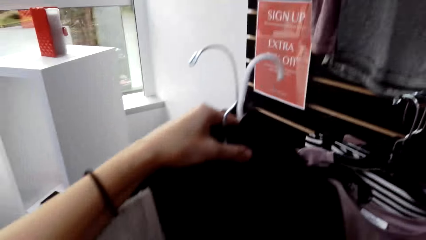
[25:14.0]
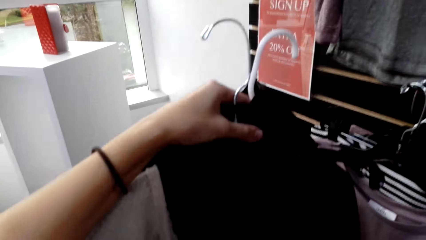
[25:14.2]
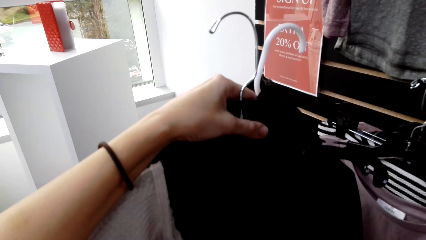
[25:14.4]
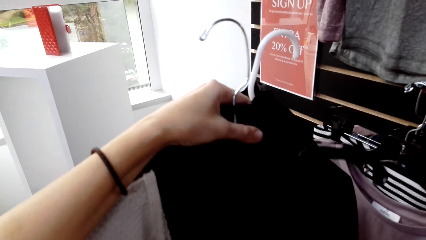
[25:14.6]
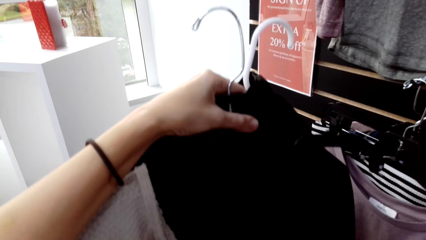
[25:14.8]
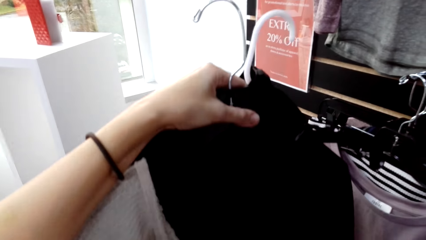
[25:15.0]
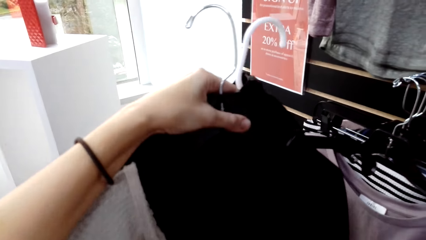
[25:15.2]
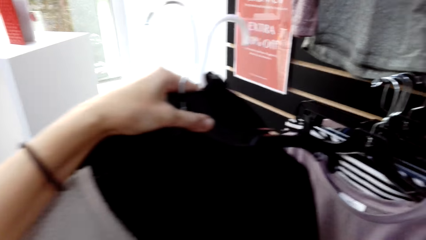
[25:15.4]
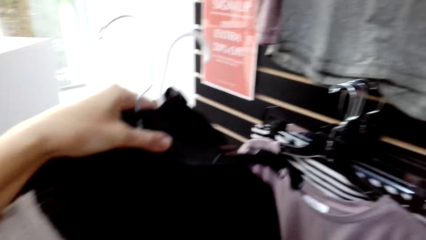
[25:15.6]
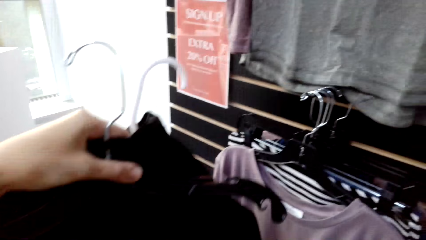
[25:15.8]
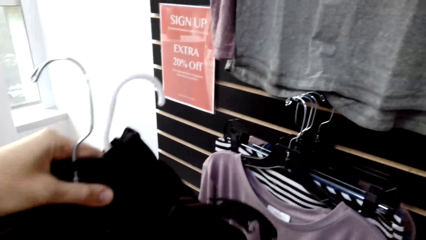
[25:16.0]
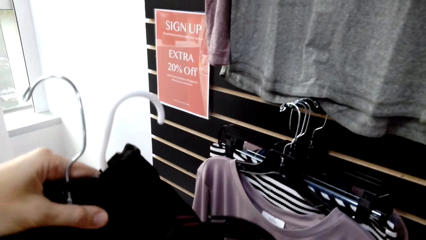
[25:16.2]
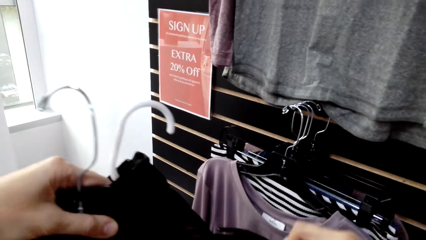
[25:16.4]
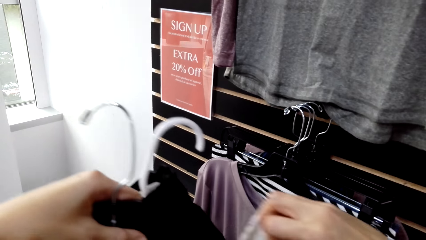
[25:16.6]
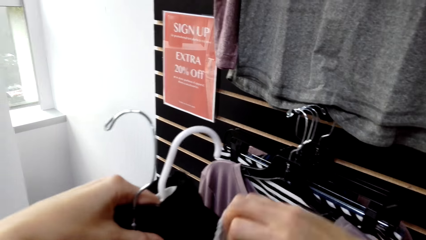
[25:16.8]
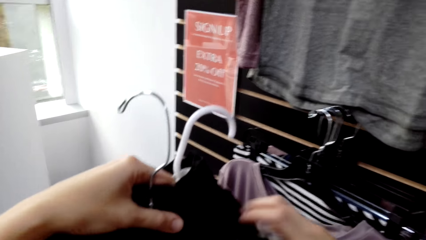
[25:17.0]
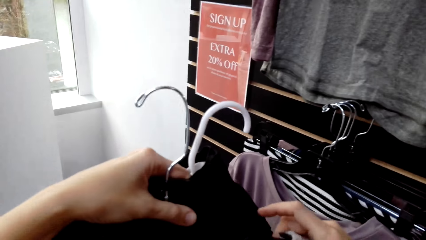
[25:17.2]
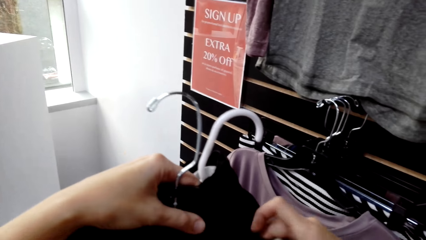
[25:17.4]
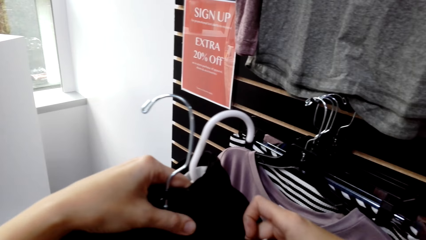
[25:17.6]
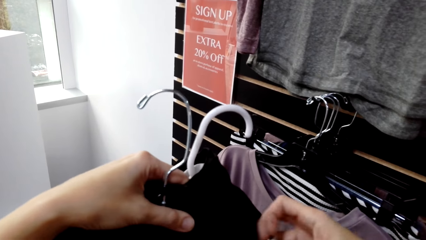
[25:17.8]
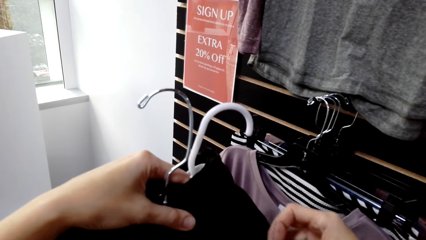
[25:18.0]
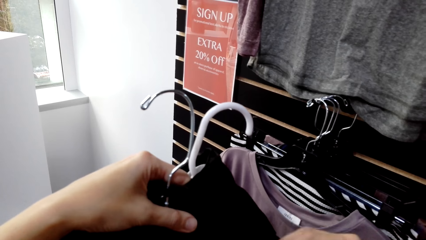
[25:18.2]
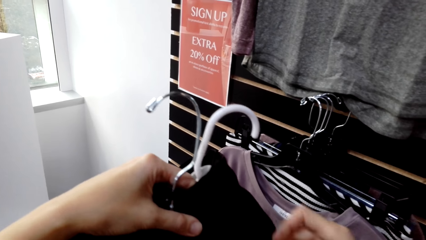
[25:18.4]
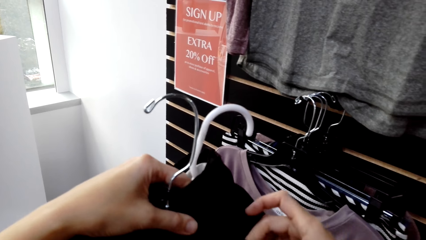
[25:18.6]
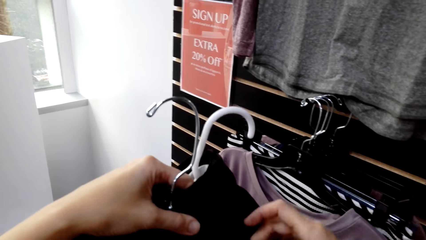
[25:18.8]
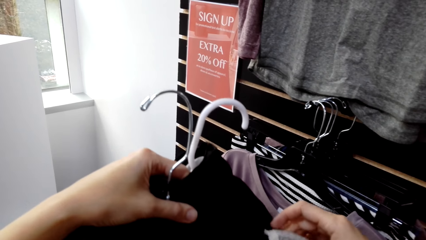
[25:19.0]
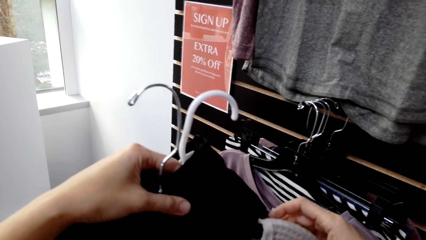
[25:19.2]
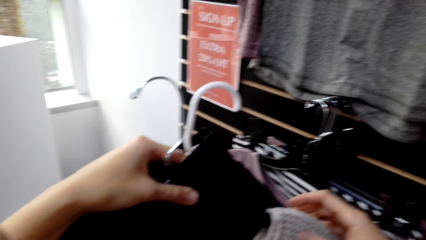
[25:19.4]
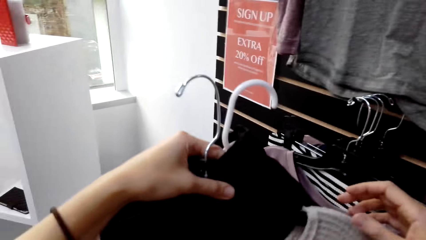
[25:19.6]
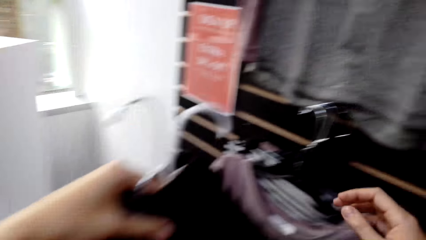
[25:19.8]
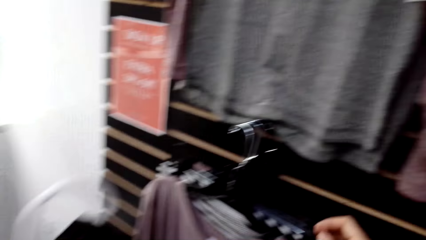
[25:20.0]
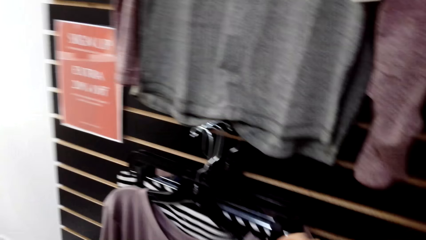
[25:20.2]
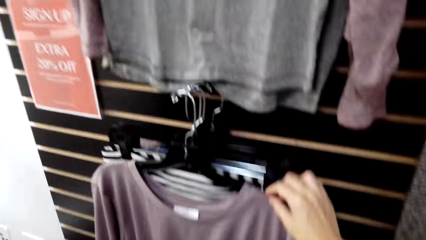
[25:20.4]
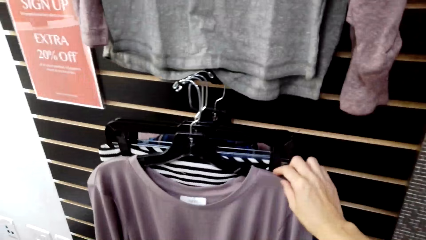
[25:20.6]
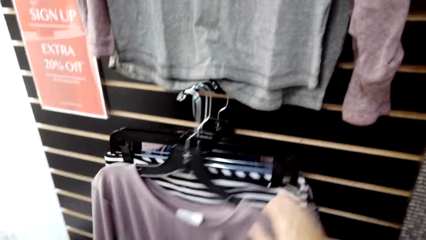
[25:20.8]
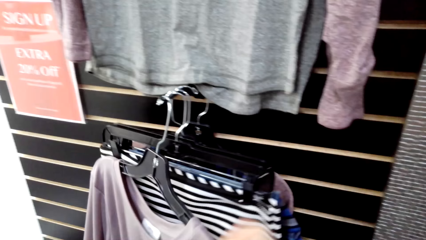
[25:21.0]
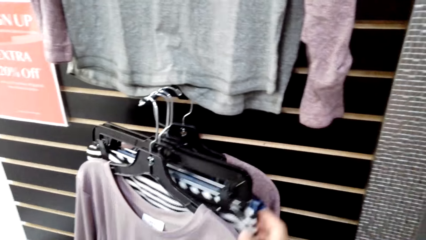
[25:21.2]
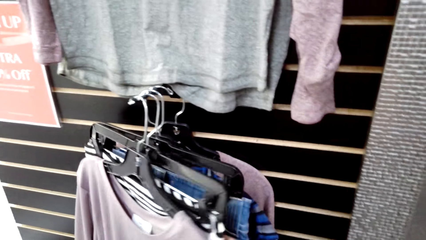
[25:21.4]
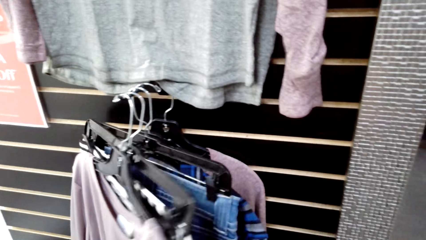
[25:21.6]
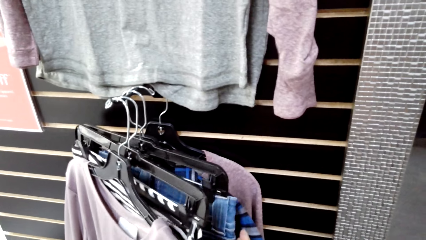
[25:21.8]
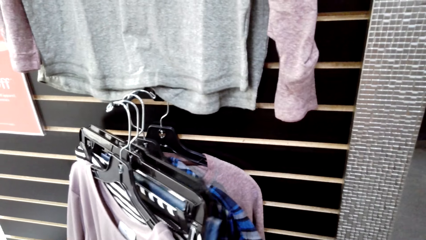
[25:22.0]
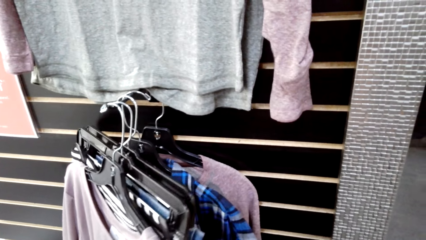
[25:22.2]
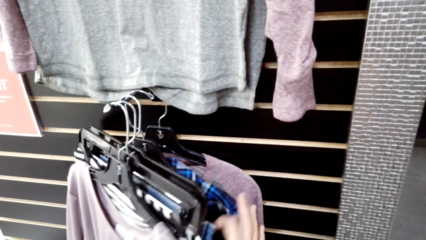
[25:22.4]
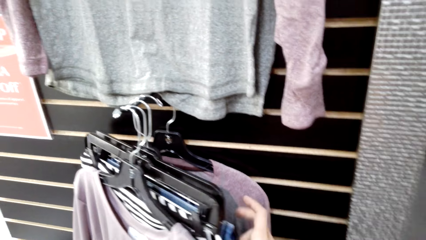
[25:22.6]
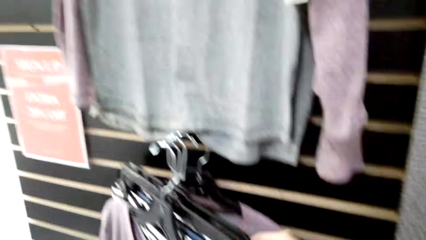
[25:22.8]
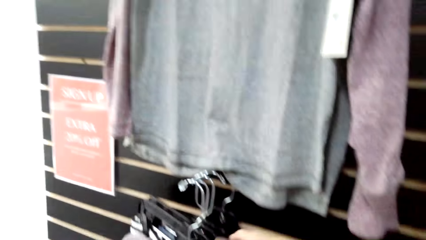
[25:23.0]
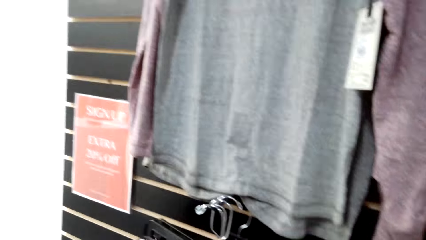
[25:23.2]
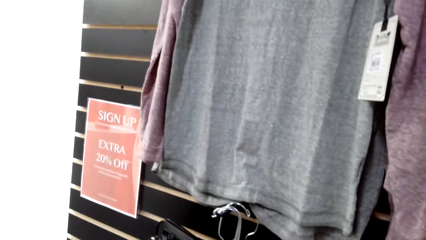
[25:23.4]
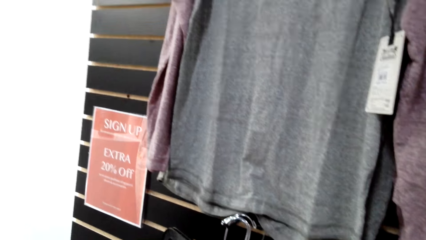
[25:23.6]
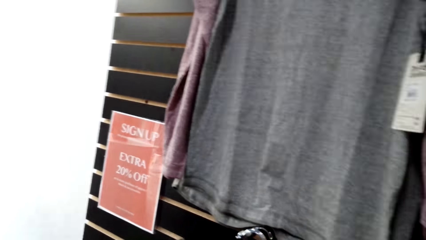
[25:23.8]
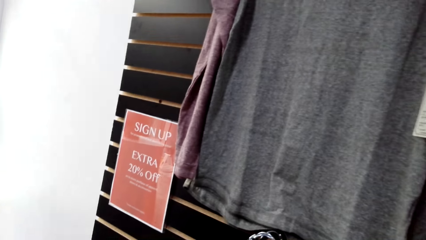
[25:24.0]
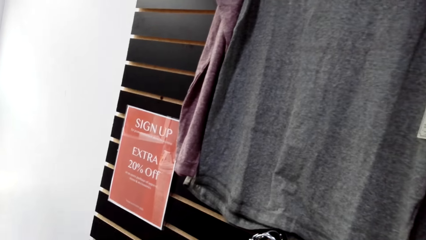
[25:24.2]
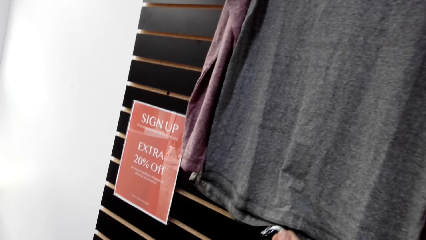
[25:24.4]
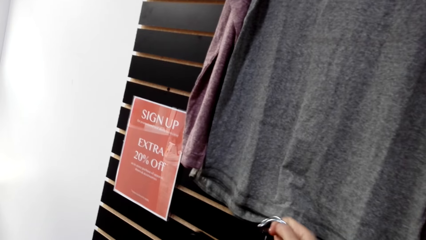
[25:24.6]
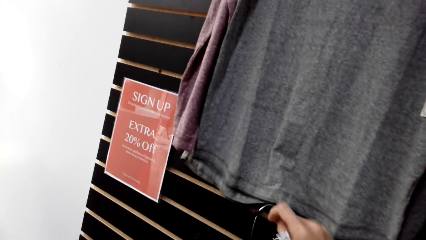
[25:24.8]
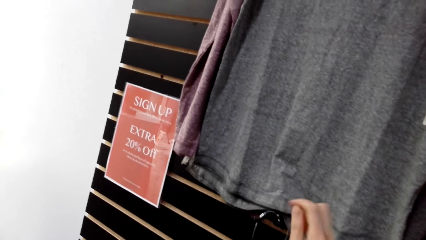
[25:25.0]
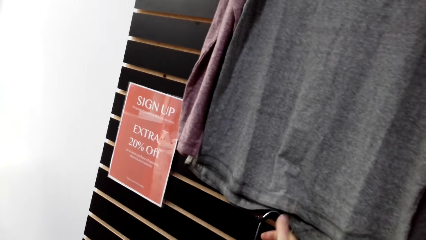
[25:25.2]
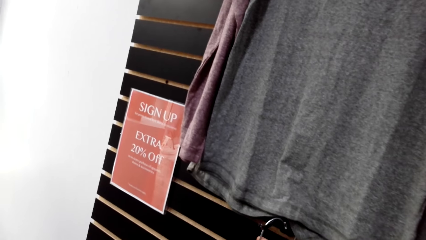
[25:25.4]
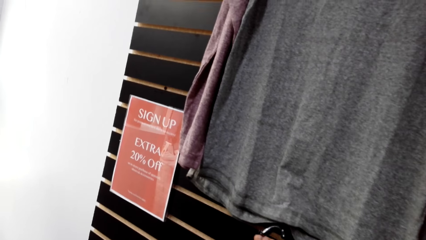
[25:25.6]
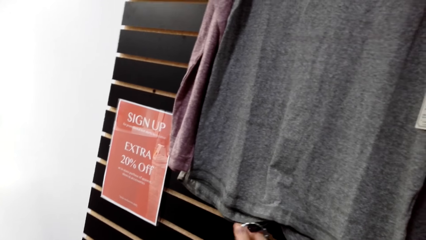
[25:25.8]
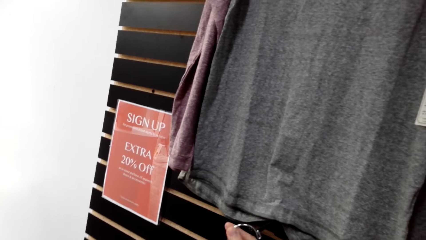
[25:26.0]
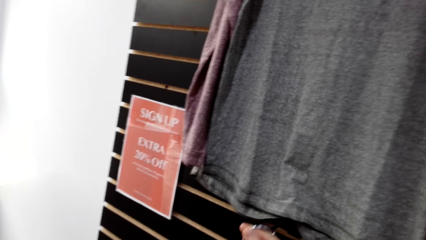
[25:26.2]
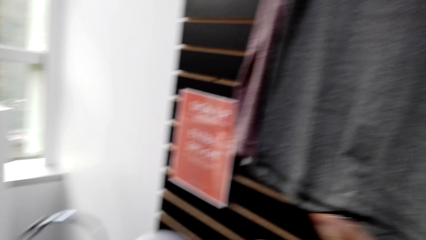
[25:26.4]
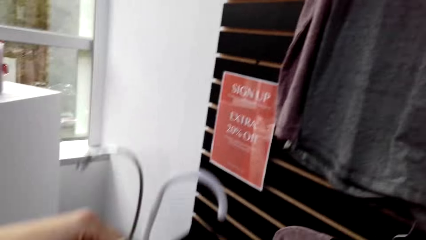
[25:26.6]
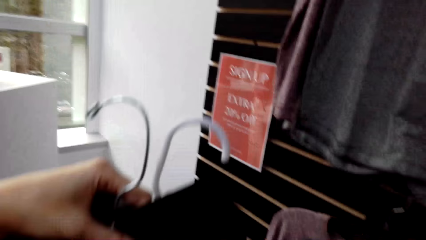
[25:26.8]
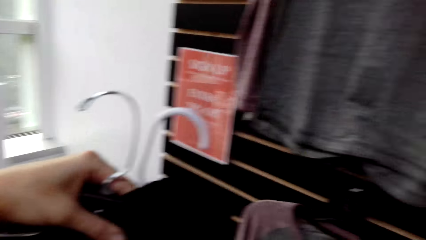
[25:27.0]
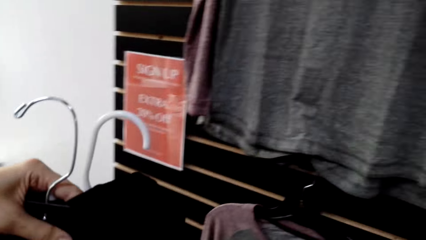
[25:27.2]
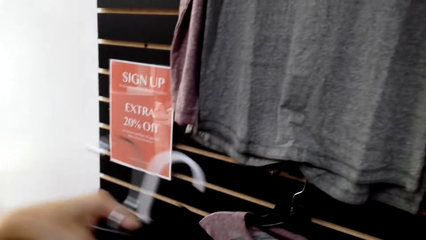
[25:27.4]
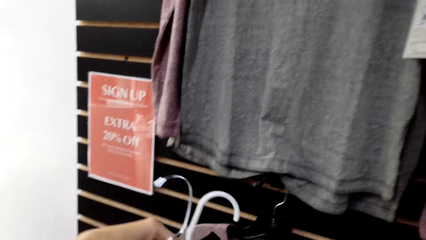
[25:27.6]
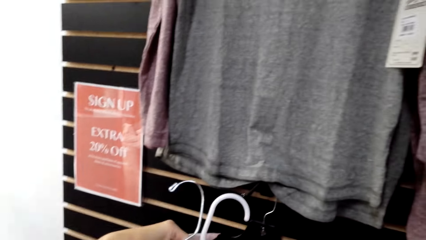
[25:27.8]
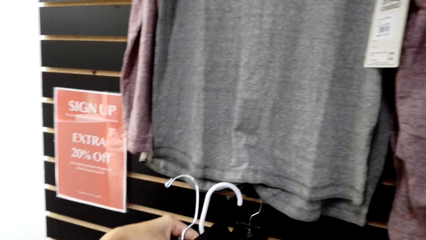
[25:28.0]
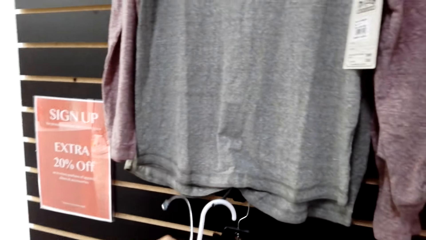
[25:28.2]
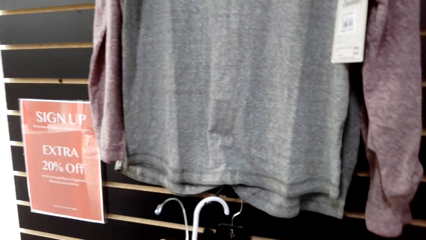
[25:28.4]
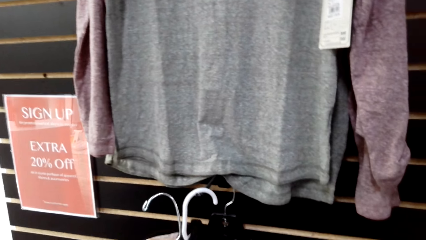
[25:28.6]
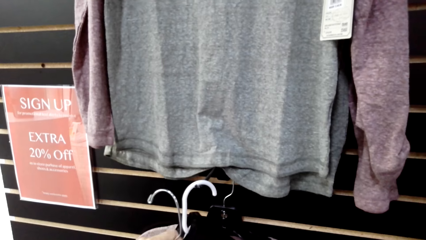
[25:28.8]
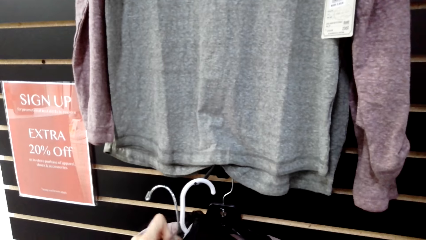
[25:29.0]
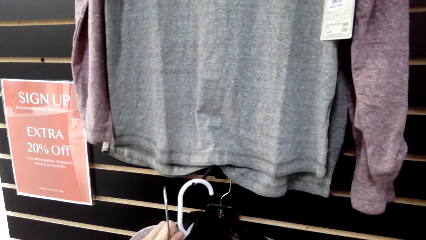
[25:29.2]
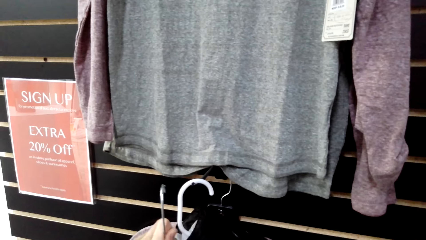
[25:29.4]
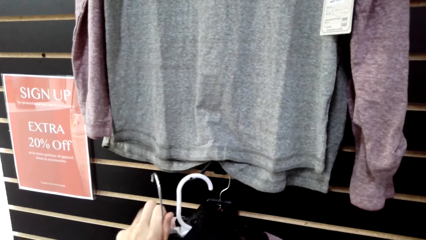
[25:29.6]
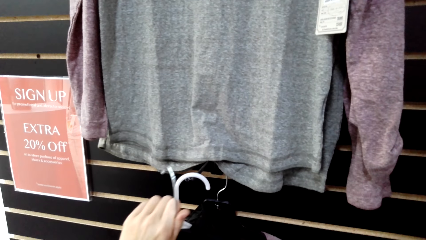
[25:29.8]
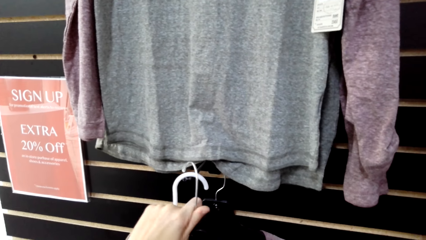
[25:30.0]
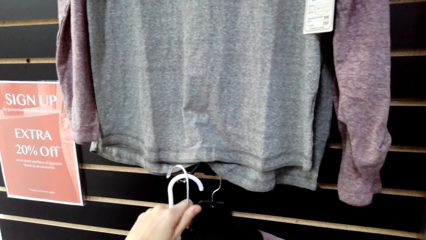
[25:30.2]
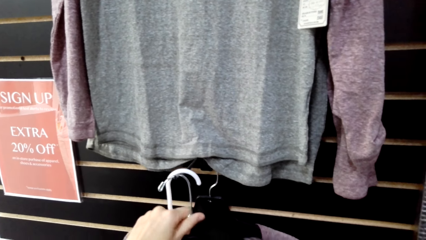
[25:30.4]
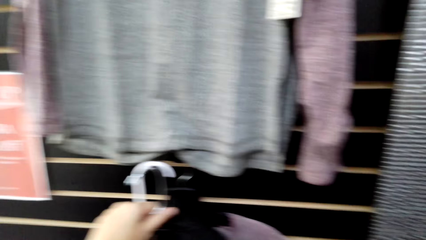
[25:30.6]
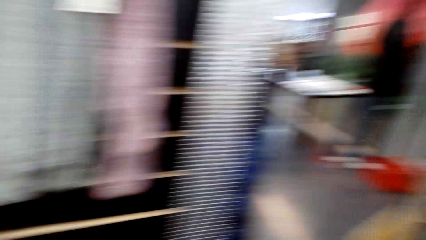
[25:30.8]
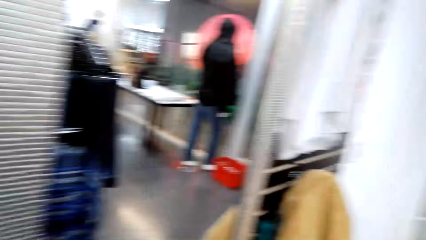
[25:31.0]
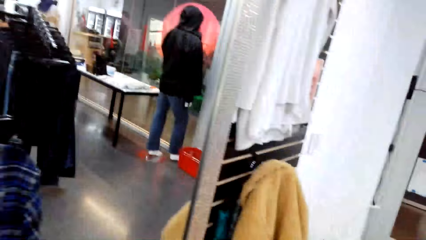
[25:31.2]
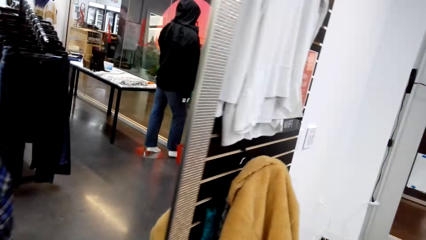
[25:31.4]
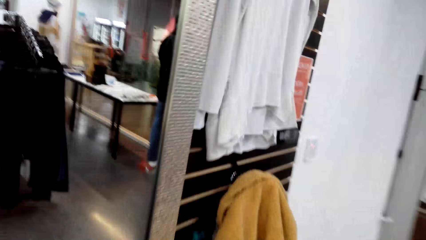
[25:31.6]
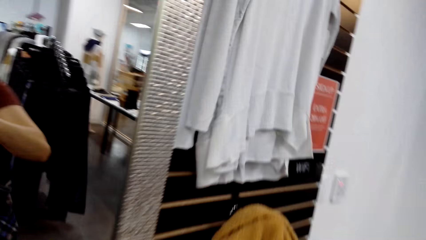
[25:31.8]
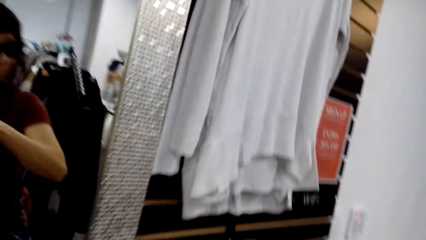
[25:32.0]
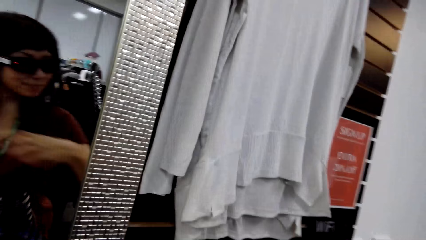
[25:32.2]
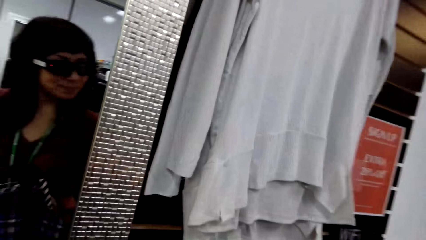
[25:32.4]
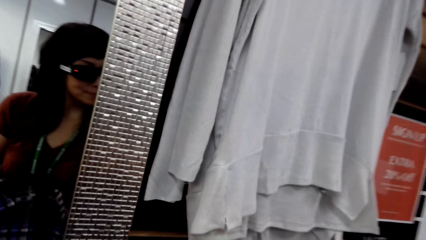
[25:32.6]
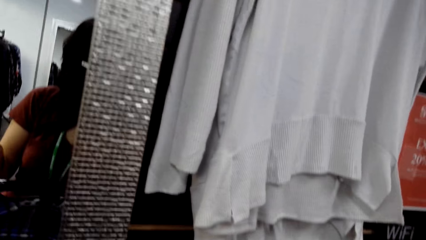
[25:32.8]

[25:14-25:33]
The camera wearer turns to the side. They hold a cloth on a hanger. They turn to the side. They hold the cloth on the hanger. They turn to the side. They hold the cloth on the hanger. They turn to the side.
